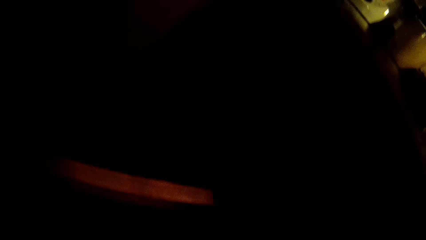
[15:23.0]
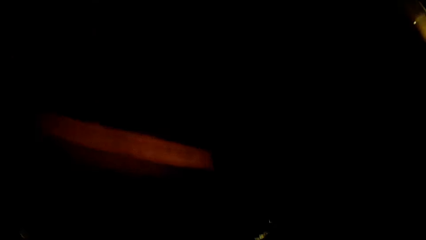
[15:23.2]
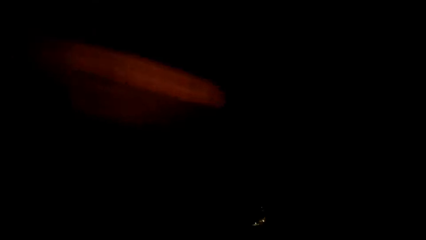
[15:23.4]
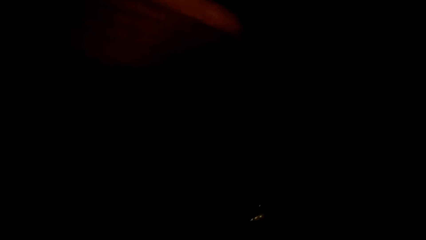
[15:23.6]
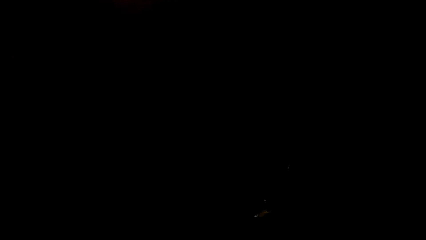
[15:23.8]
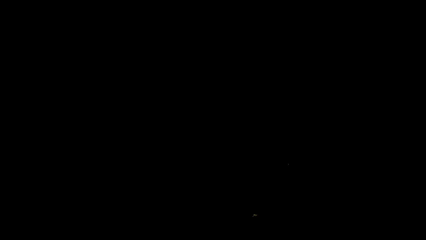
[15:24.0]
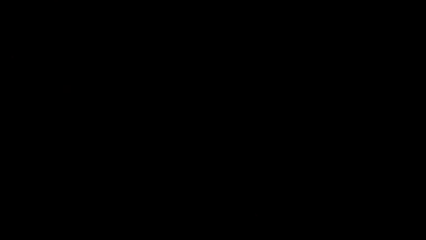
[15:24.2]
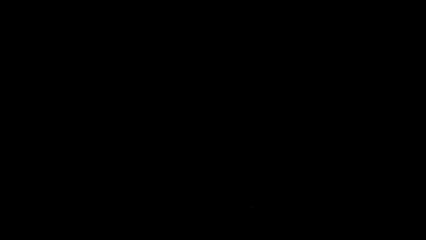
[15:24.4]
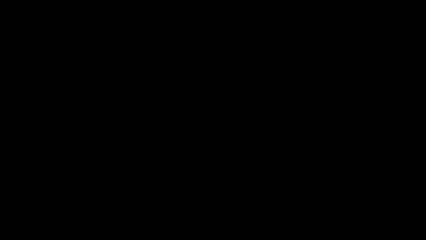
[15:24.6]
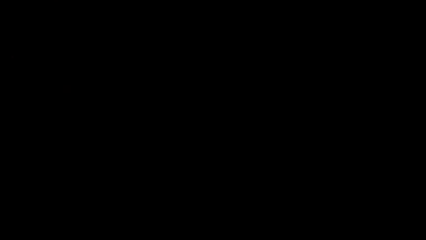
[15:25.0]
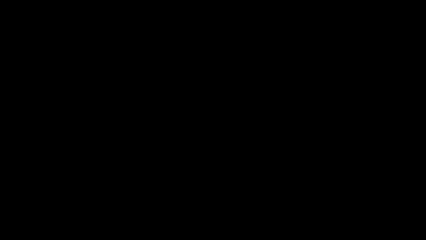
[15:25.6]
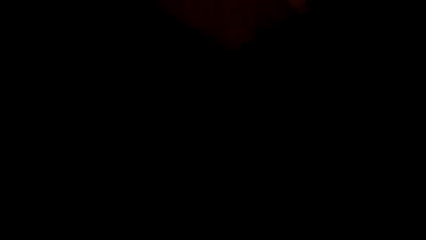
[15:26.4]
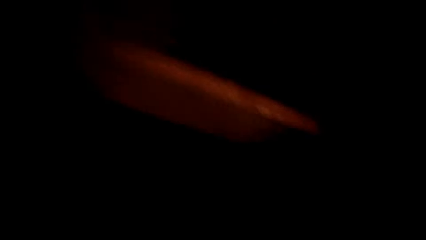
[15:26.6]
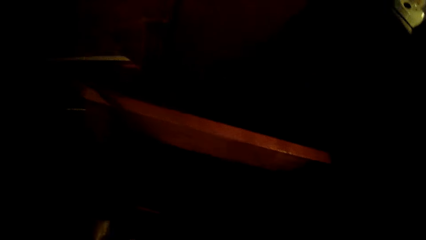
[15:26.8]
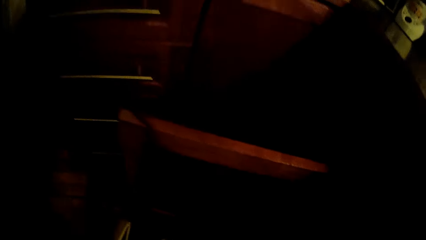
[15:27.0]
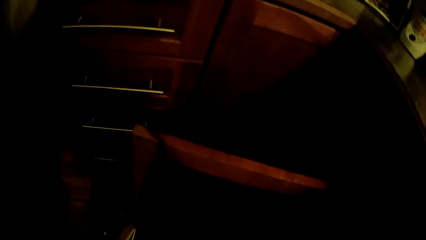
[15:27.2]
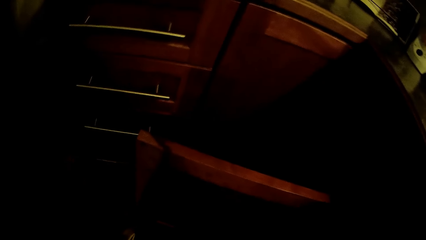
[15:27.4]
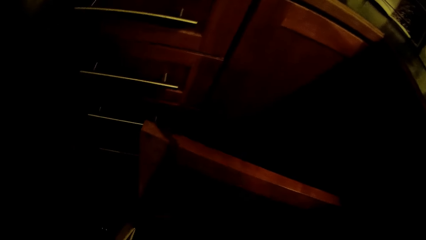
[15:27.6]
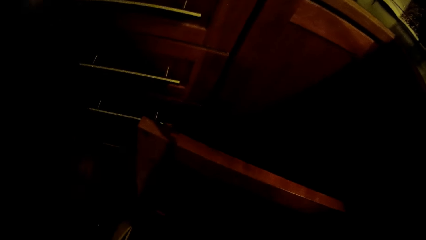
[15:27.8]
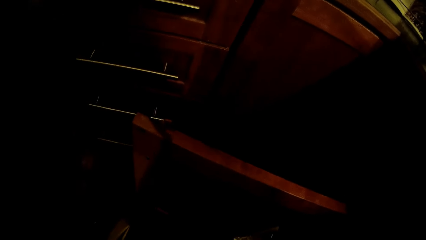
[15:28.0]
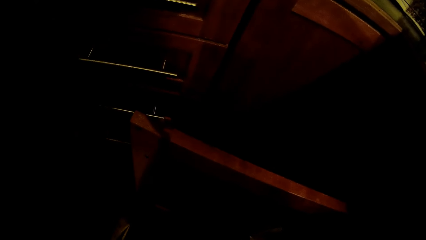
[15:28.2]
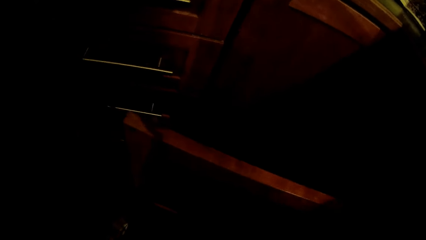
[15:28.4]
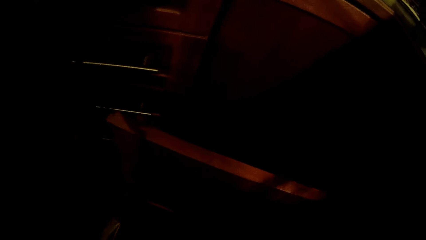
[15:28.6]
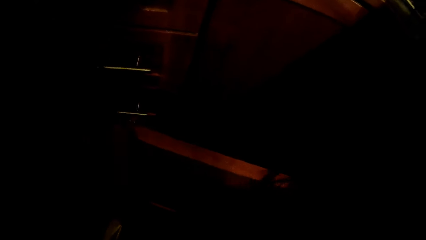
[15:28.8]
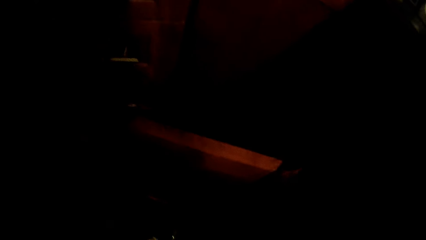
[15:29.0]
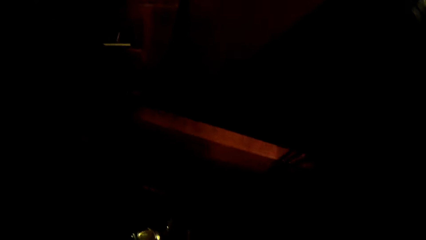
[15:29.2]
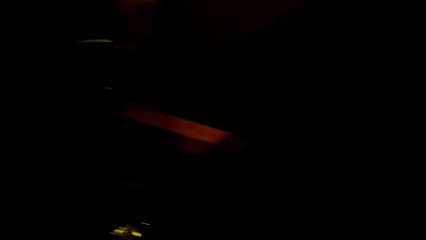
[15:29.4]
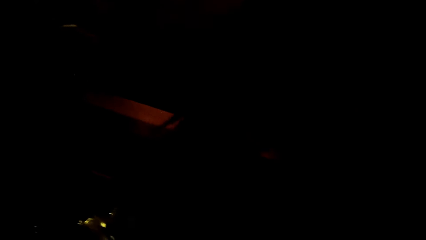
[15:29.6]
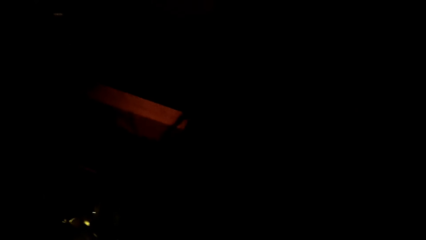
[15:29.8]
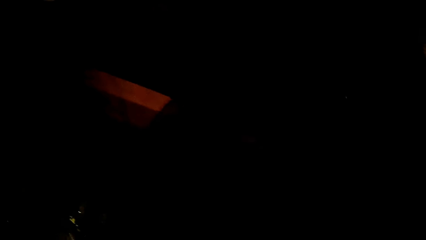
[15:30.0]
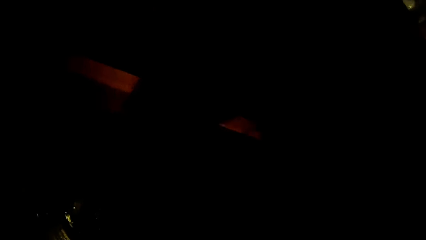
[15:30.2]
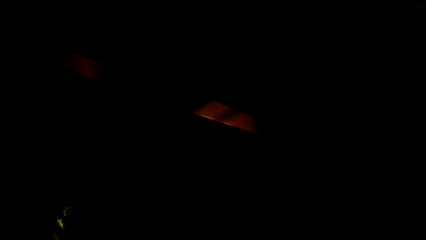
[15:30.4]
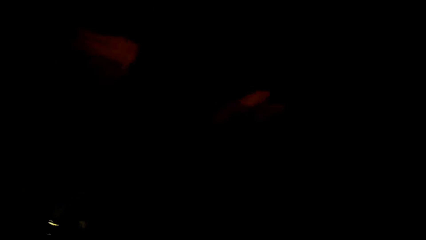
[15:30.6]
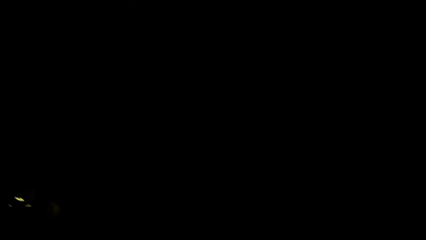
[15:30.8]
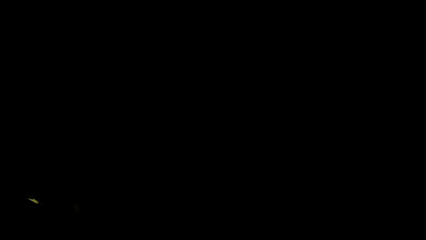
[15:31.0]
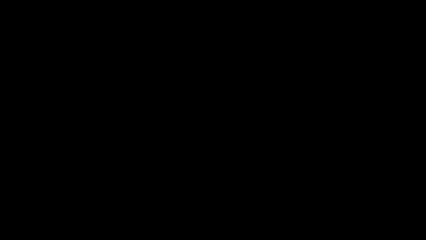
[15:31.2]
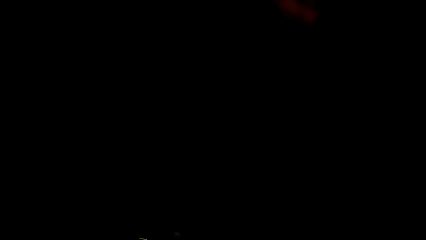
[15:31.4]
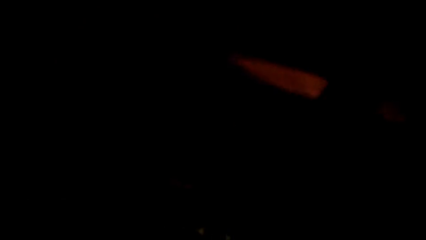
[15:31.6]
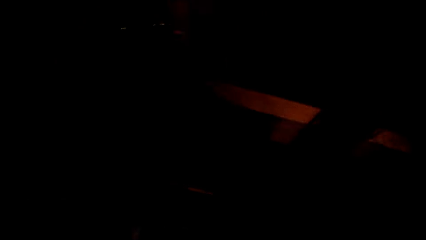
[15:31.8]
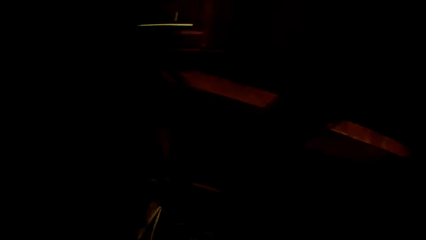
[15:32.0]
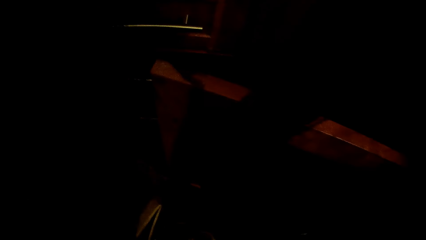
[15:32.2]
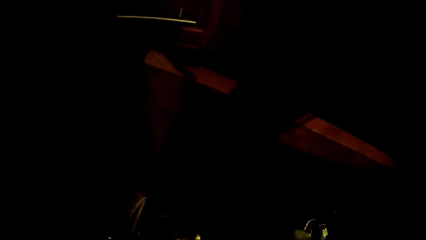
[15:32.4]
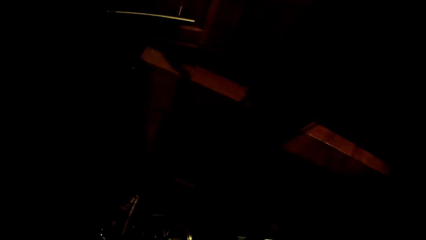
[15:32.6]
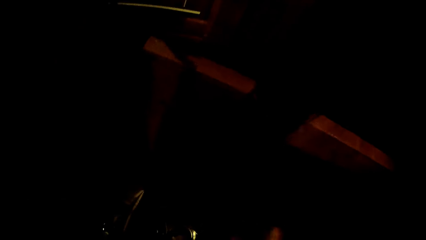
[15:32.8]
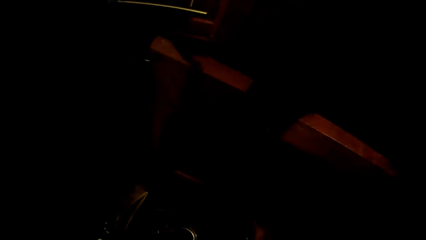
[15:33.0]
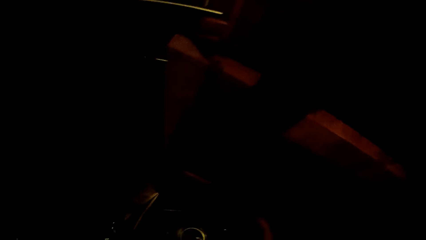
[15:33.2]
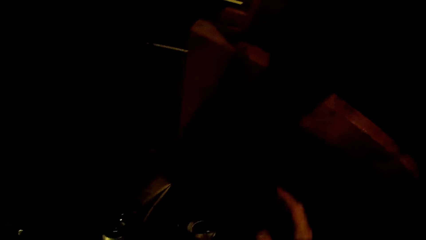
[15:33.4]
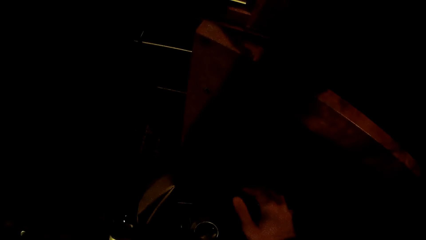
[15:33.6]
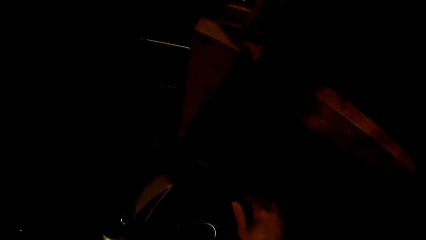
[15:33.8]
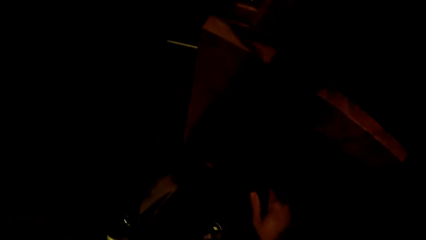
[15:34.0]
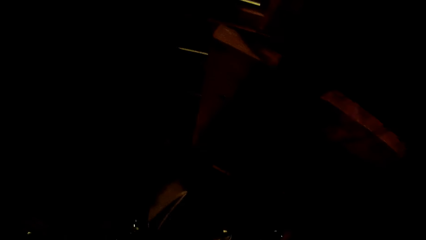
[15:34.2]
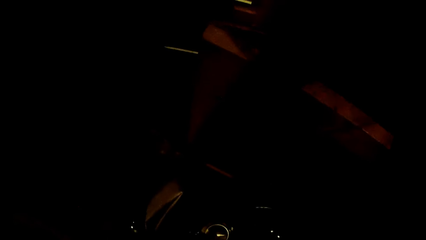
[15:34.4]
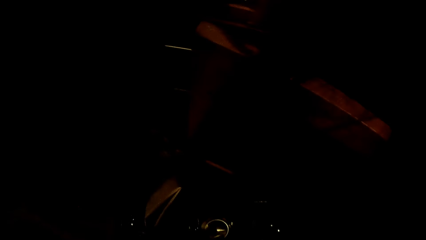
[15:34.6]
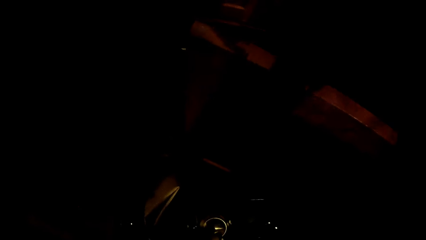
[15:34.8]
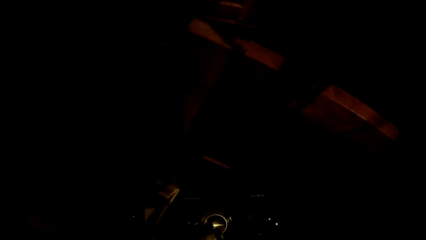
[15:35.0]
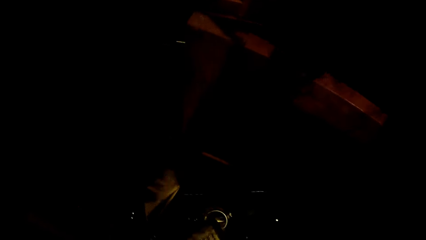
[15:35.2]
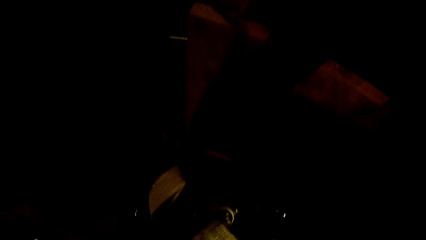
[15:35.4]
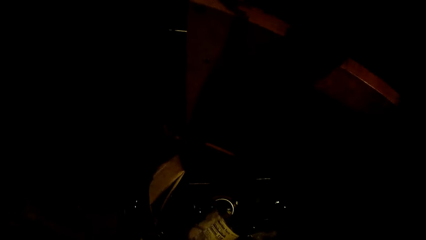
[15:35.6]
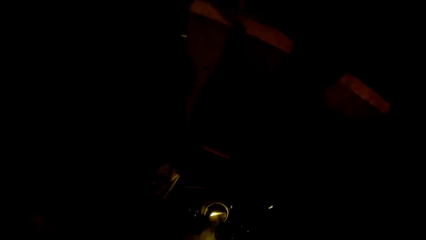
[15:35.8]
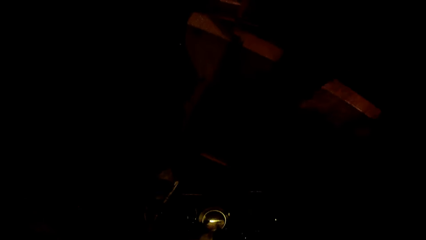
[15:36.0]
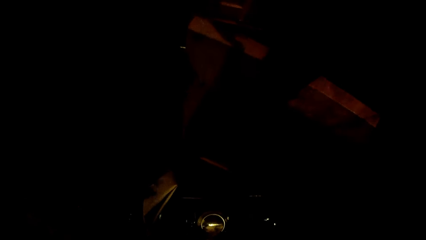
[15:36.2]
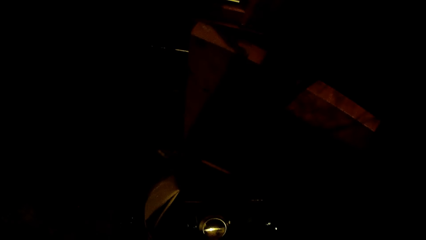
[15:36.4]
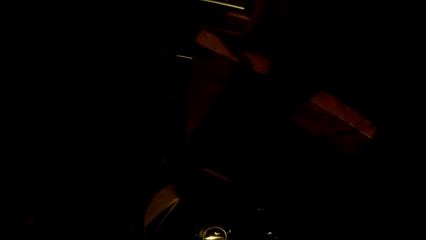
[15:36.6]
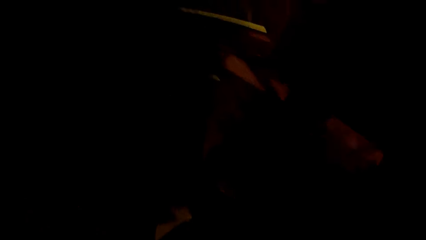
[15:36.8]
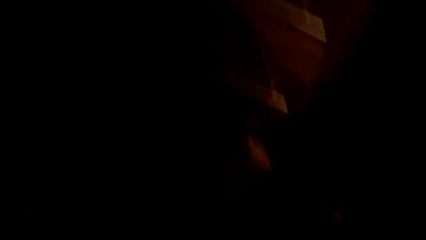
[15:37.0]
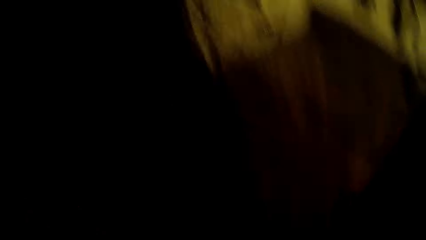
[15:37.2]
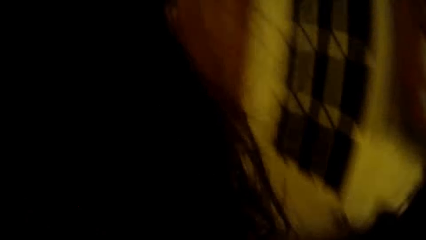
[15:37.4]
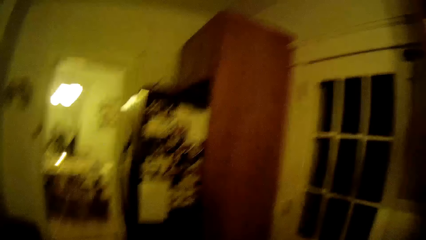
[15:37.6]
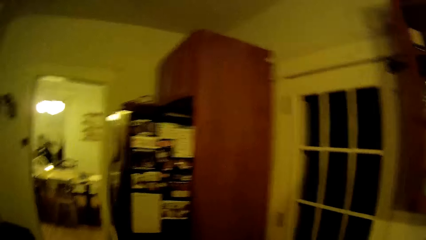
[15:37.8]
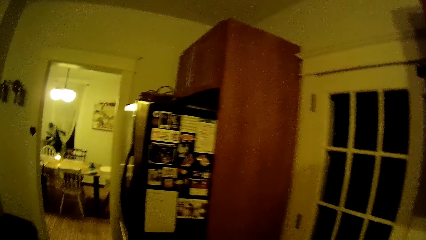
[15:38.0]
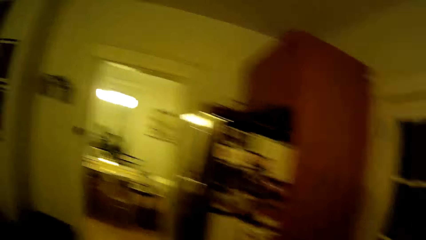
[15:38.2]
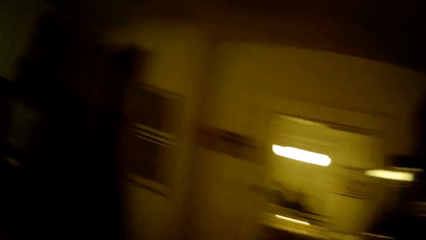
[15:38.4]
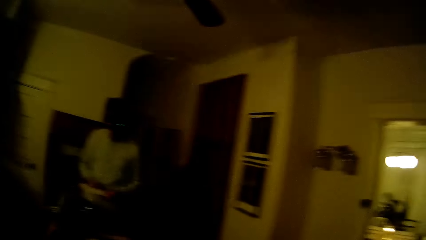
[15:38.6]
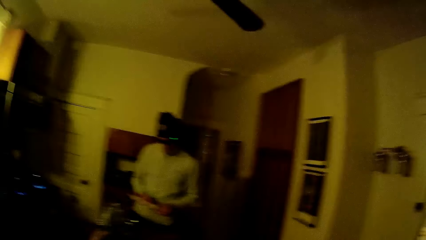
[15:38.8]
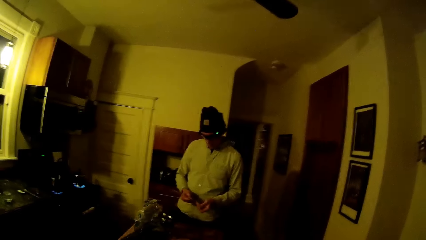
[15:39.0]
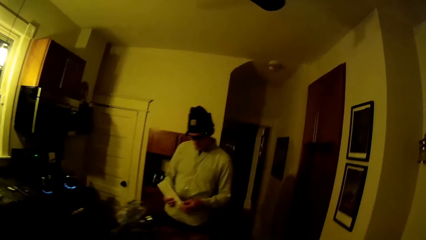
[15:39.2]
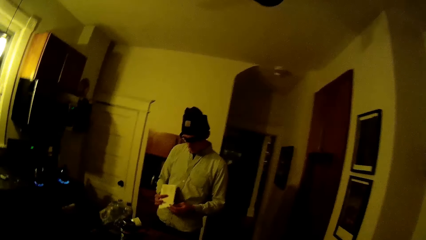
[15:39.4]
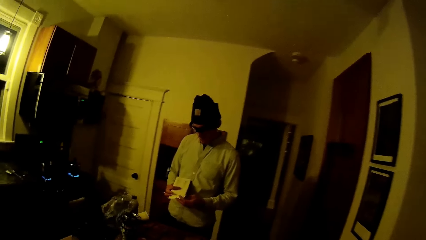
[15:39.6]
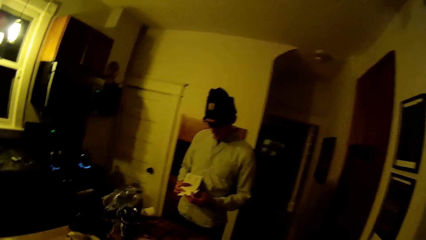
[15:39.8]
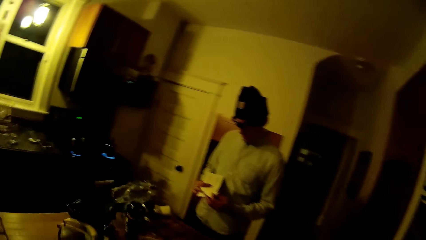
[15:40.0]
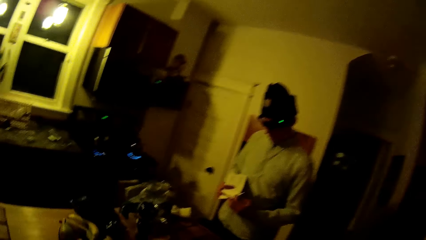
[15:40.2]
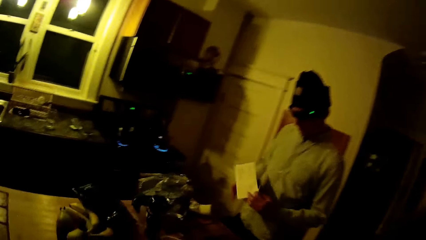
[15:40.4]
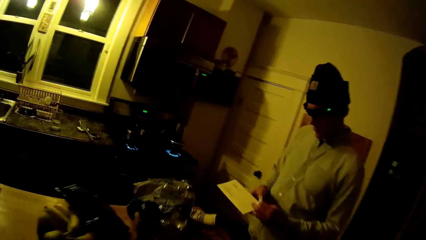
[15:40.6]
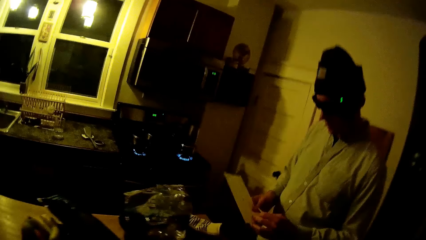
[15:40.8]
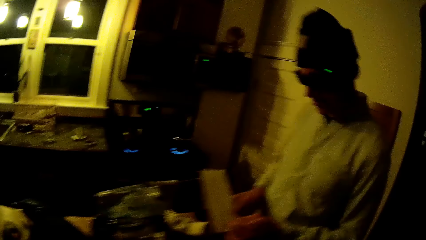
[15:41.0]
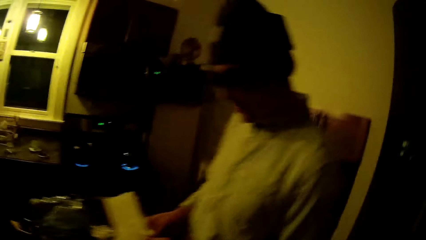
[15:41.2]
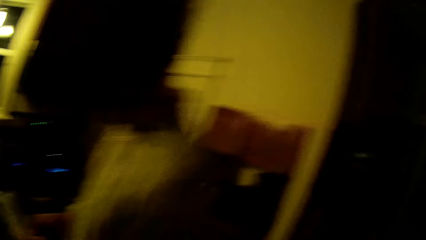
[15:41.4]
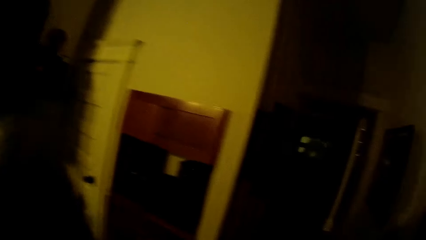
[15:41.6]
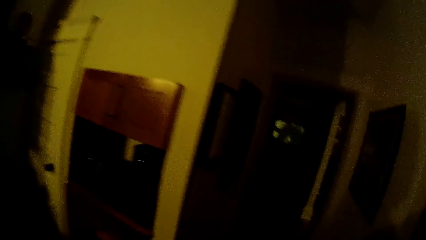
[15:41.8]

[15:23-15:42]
The camera wearer picks up some plates and boxes of cereal from the kitchen cabinet with her right hand. She opens the kitchen cabinet. She puts a glass cup in the basket with her right hand and holds a spoon in the basket with her right hand. She stares in the kitchen. The man holds an envelope with both hands. The man folds the envelope with both hands.
